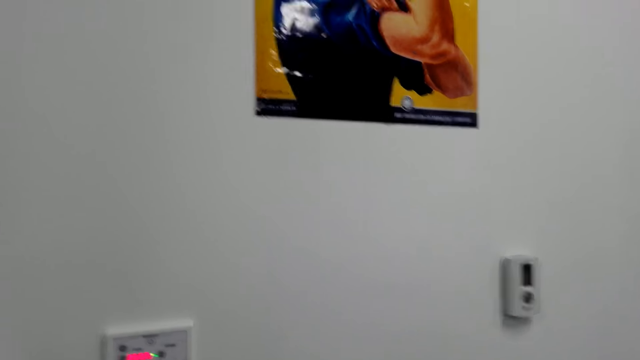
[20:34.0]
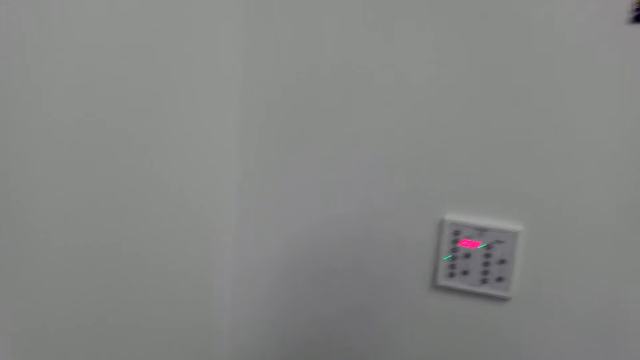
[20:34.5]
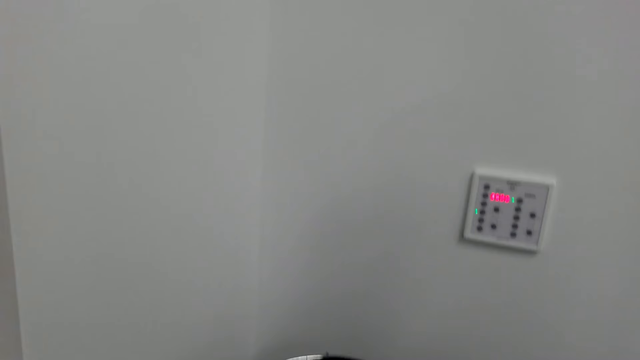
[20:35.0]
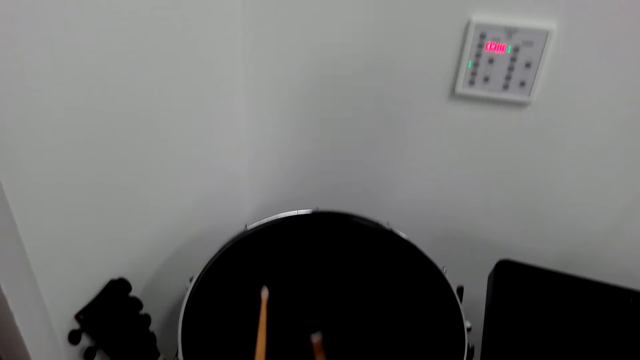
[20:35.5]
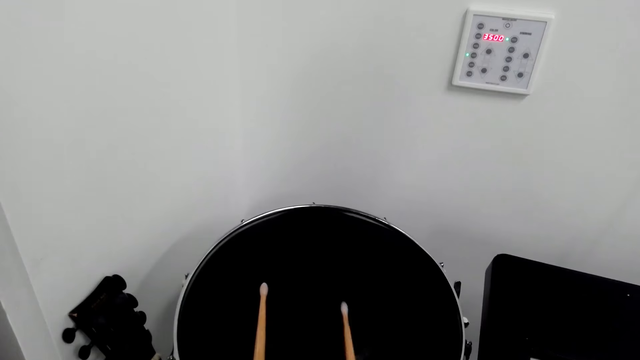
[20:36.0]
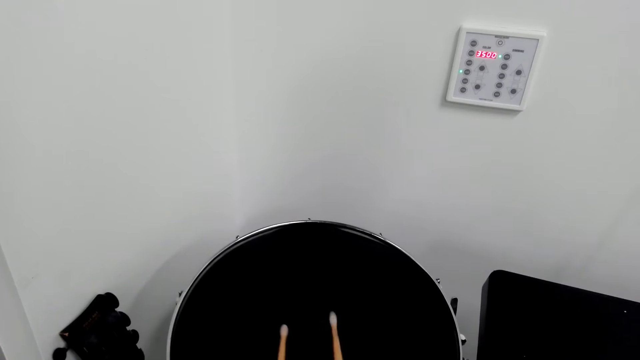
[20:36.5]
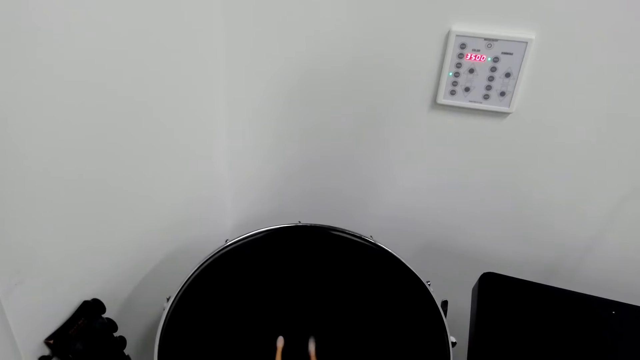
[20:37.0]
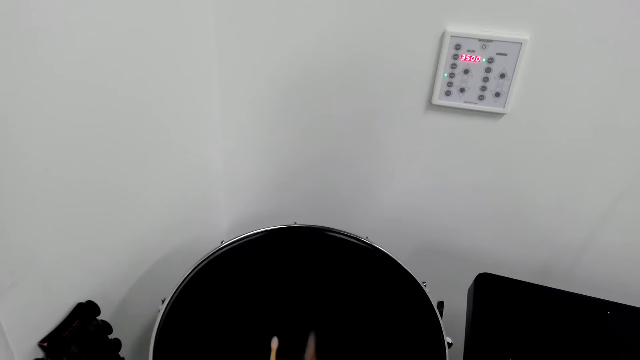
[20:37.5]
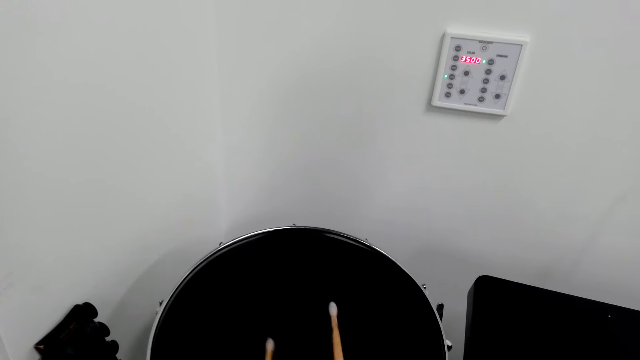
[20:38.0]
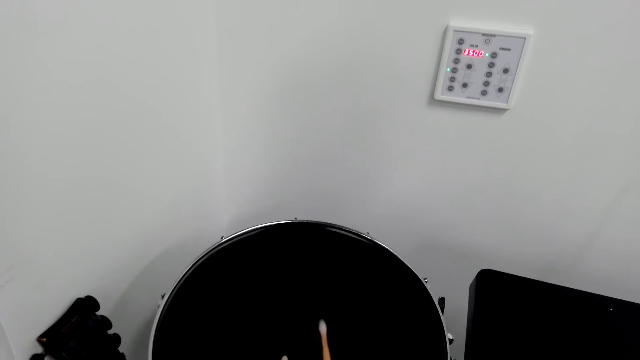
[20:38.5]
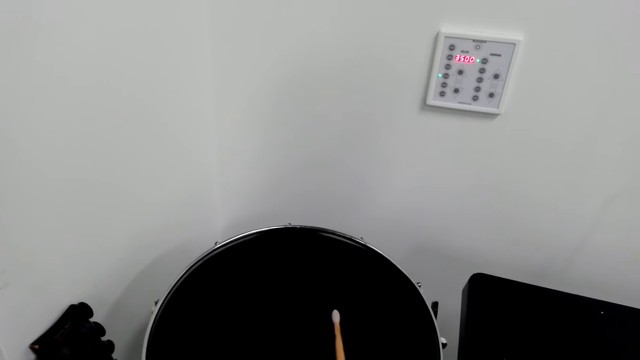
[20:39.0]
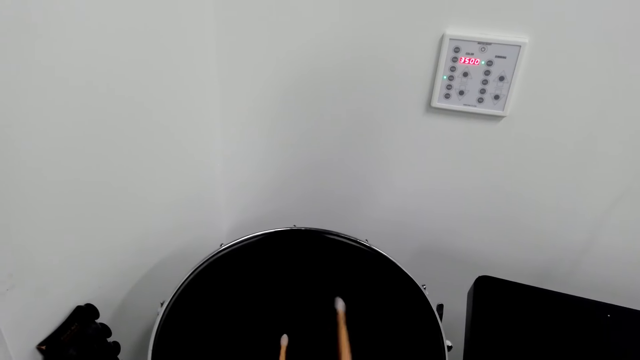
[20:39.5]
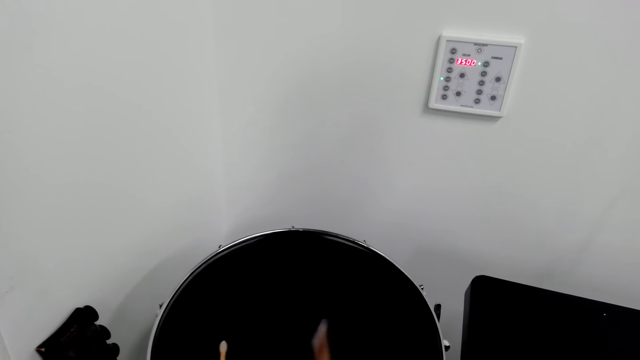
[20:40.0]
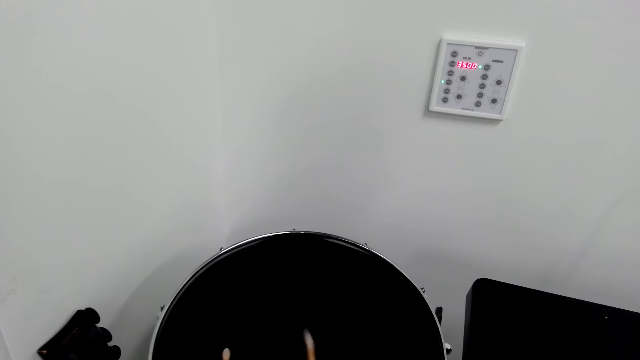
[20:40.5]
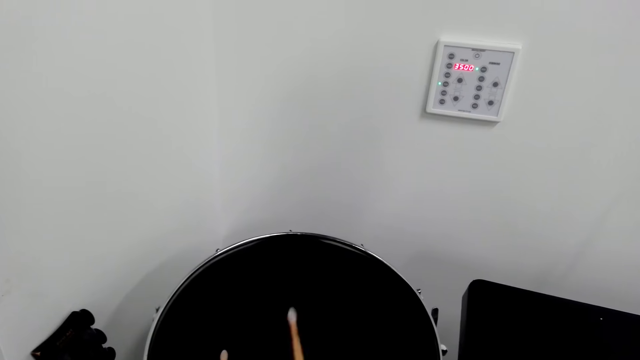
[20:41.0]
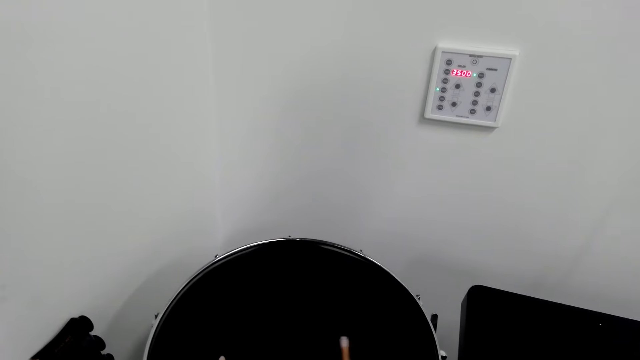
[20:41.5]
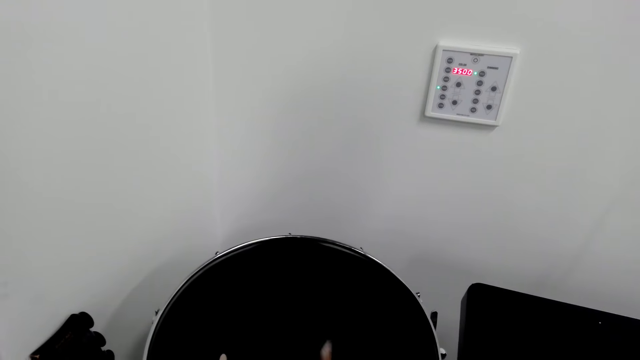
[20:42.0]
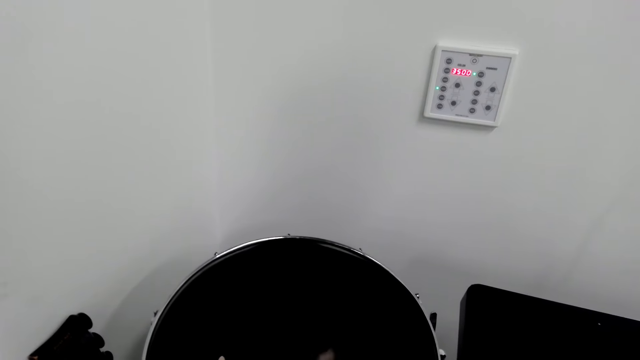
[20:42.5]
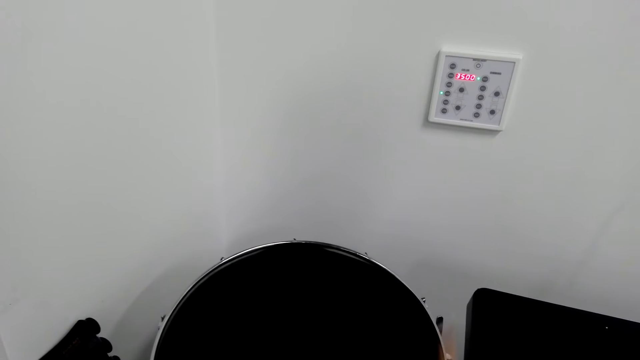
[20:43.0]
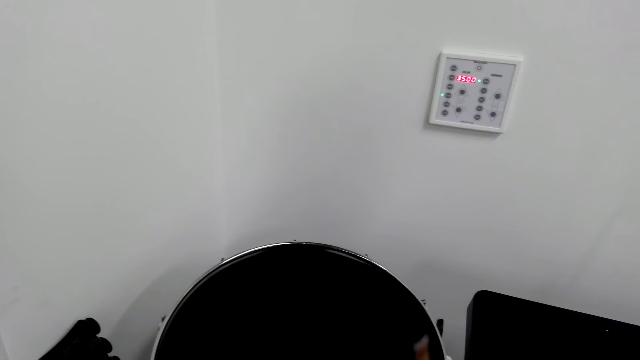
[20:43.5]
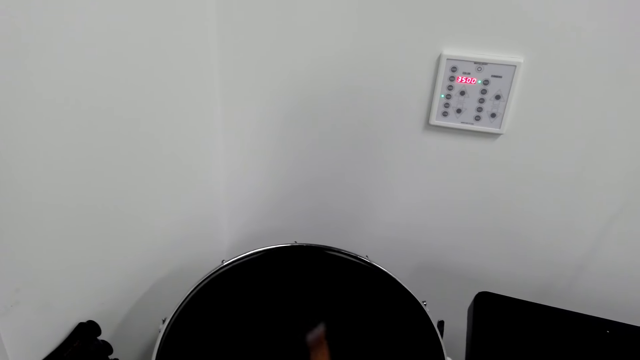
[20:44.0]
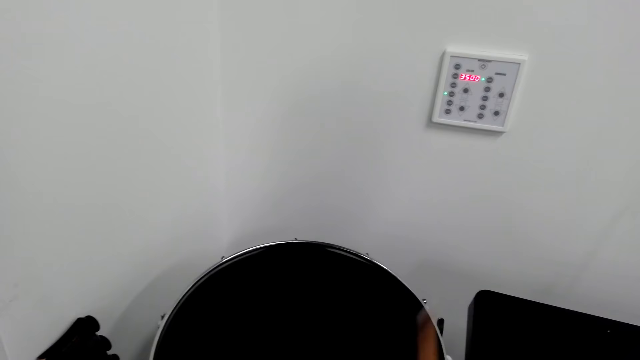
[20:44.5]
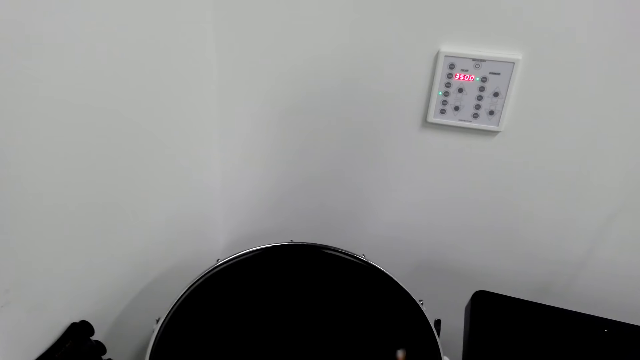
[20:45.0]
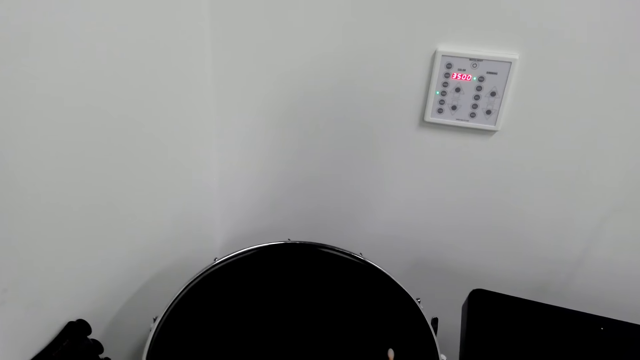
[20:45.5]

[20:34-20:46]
The camera wearer looks around. They play the drum.

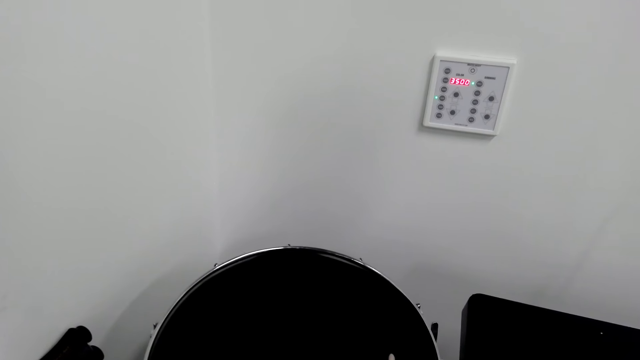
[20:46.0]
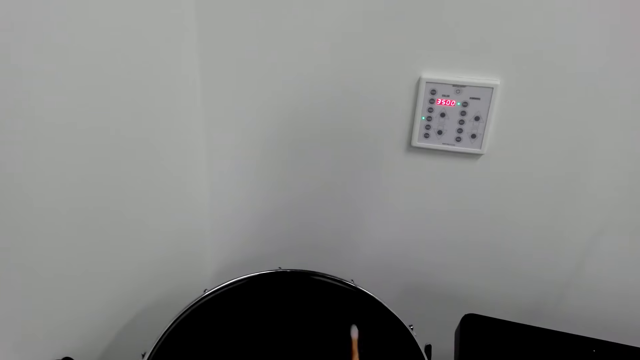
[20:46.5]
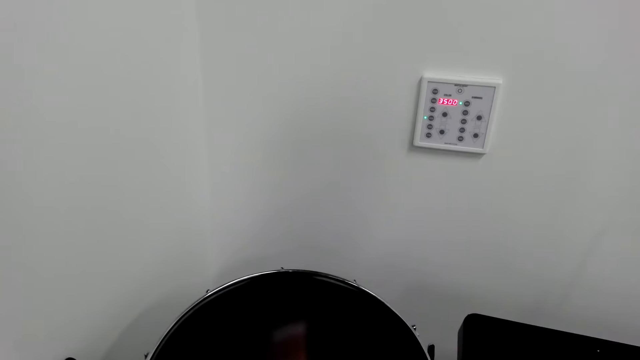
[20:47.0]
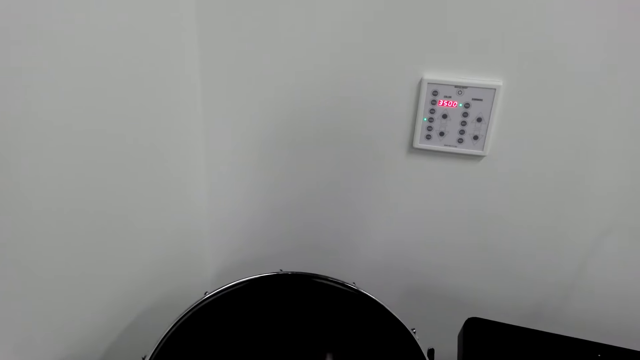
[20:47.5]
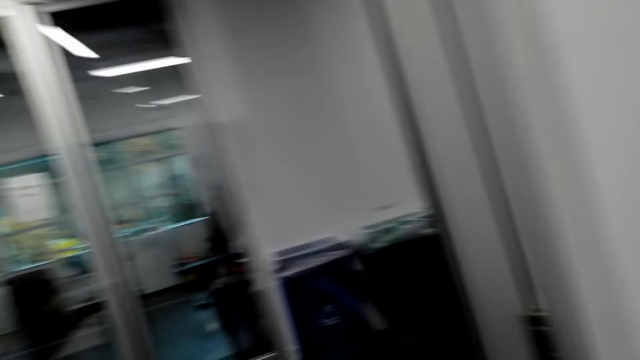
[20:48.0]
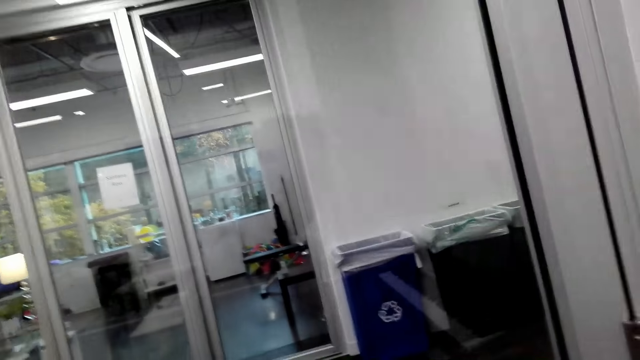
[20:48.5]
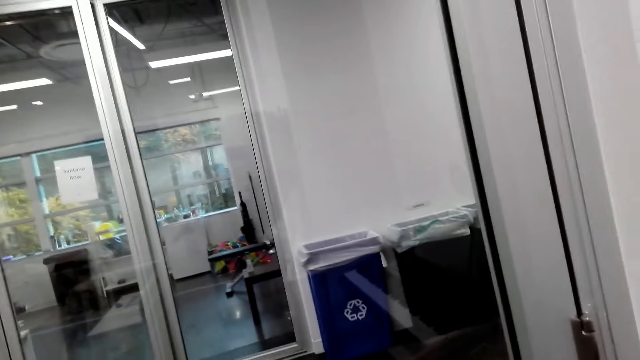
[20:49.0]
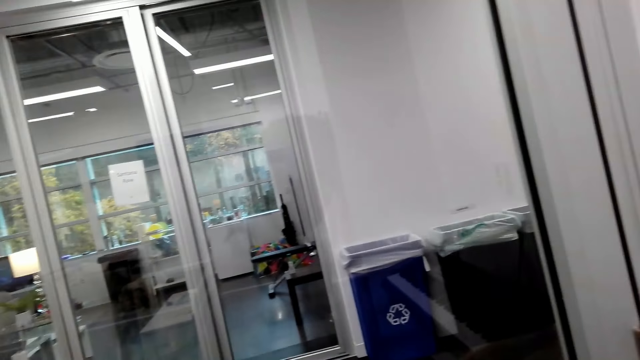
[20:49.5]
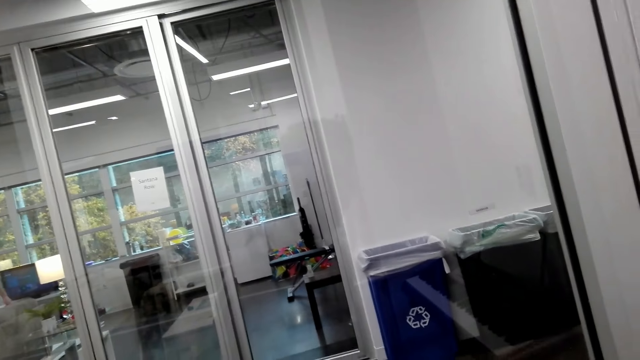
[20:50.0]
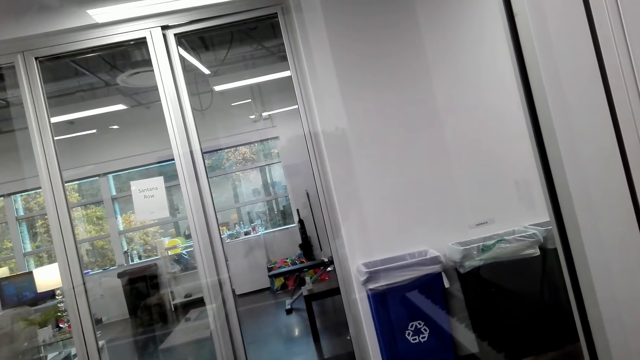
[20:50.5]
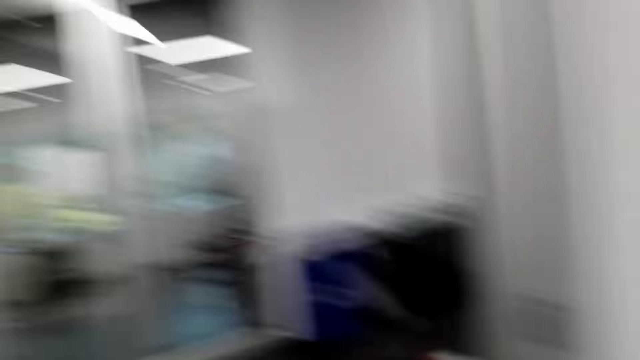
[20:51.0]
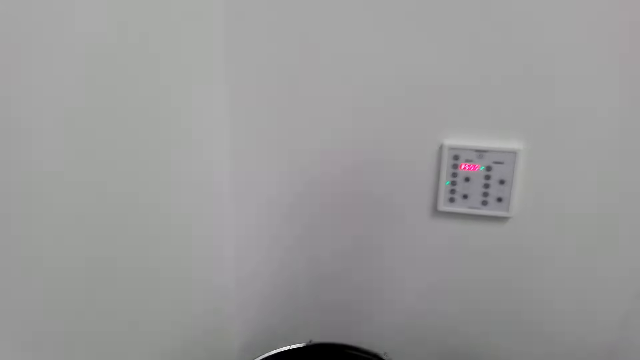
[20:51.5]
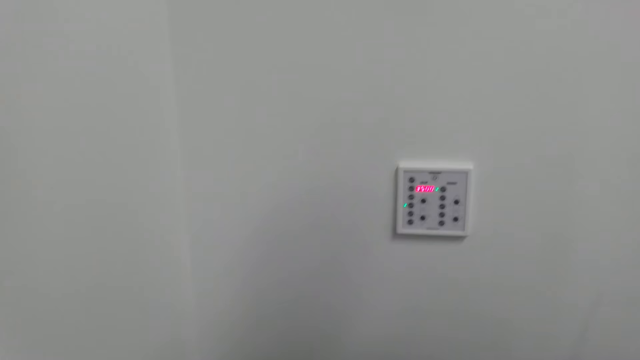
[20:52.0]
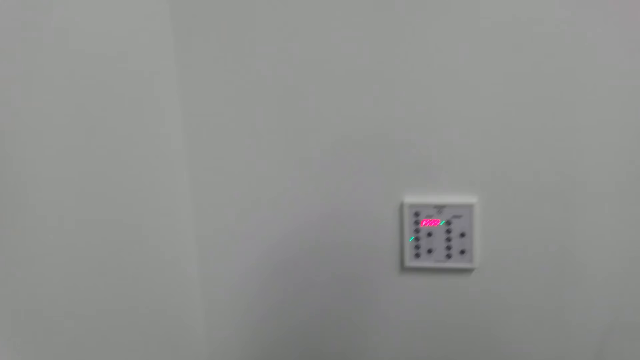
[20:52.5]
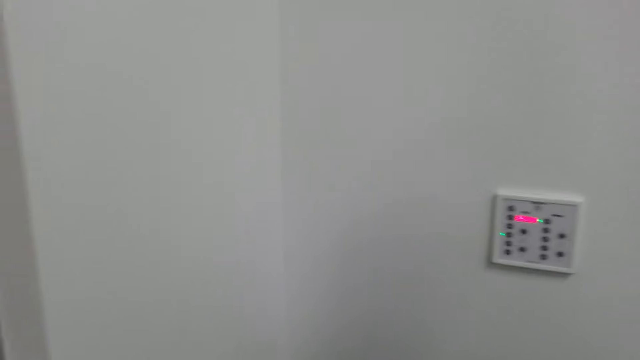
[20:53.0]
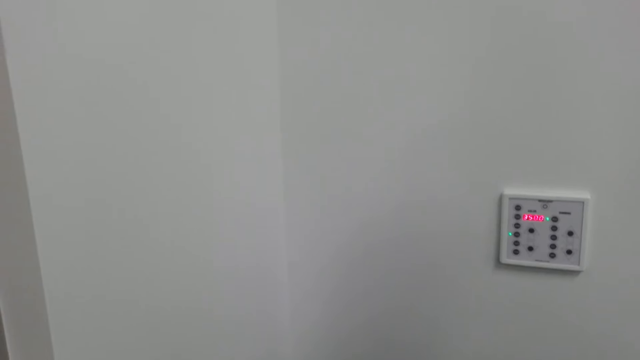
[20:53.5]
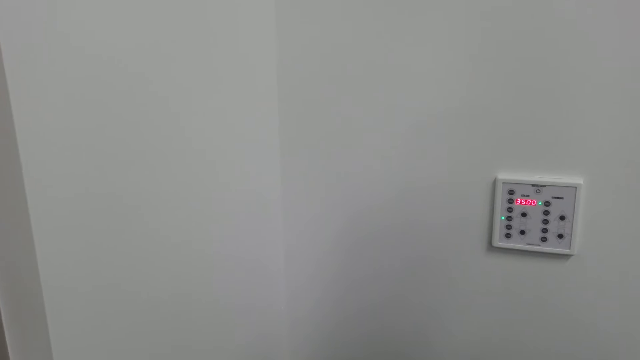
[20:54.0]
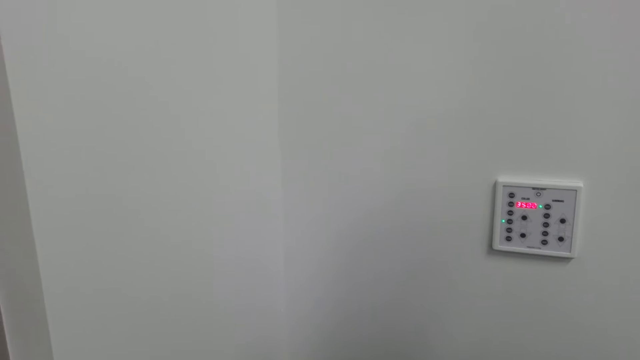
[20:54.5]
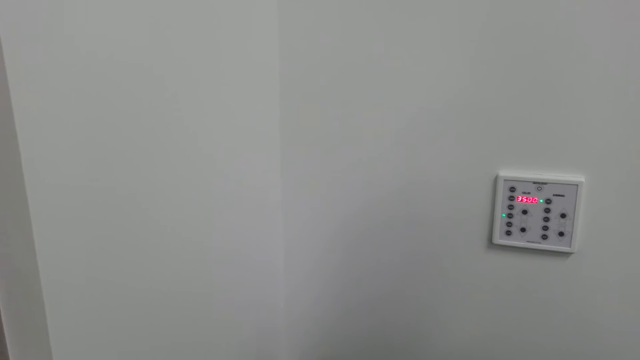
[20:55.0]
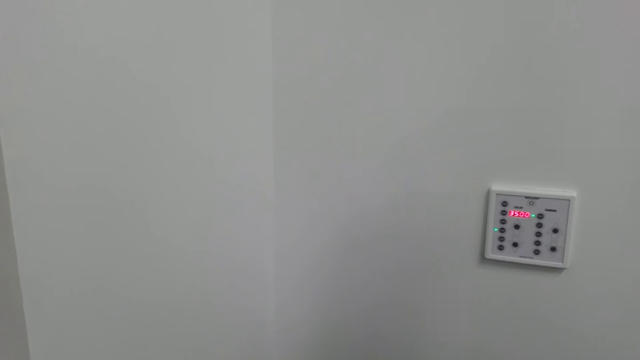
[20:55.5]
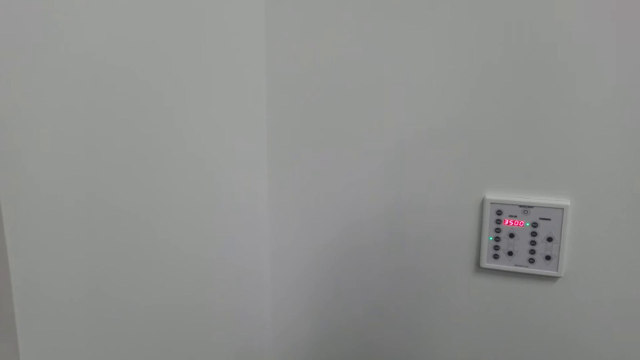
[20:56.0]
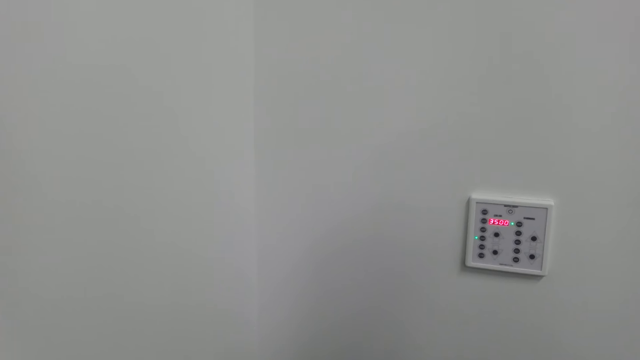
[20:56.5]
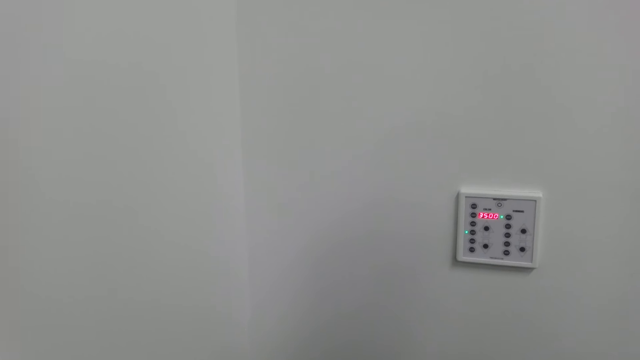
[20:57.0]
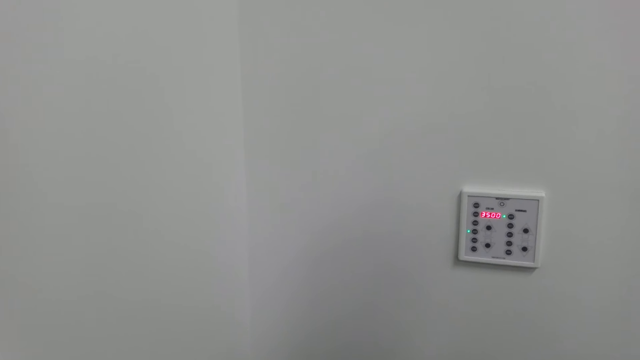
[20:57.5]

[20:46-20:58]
The camera wearer looks left. They look around. They look at the wall.
